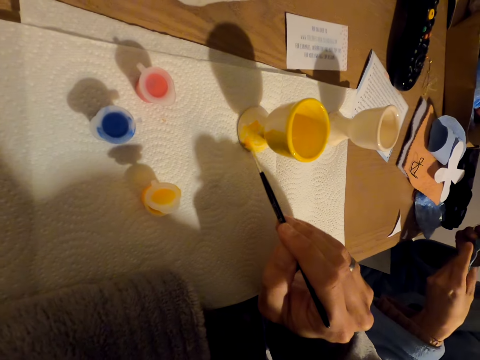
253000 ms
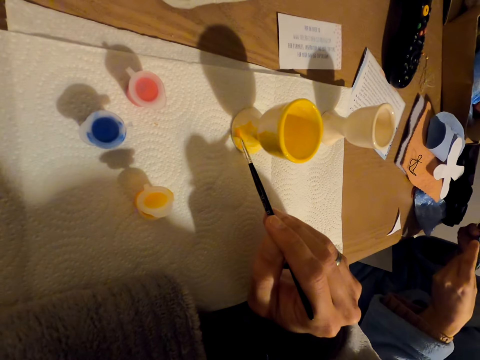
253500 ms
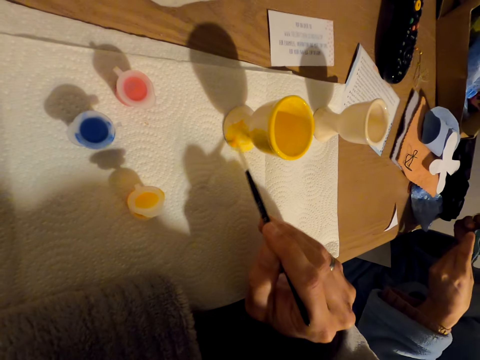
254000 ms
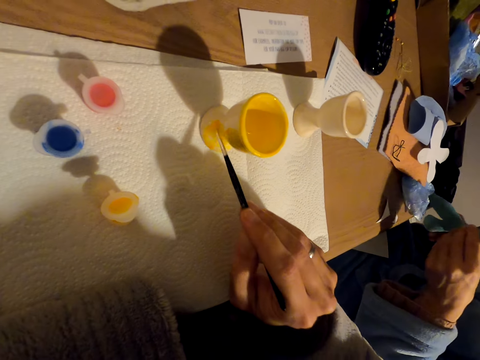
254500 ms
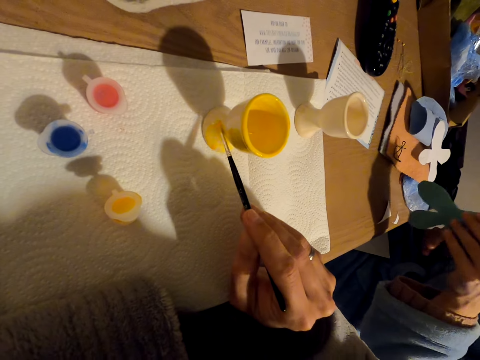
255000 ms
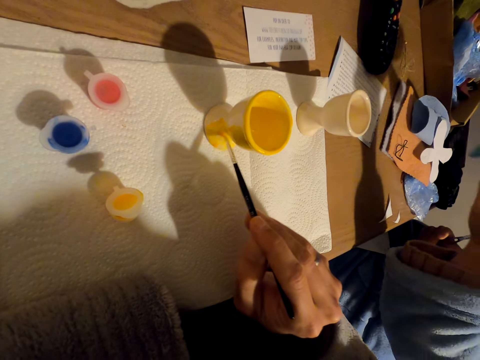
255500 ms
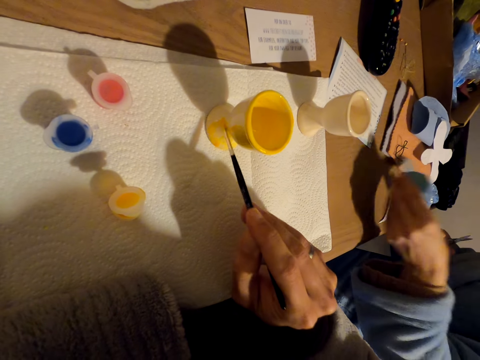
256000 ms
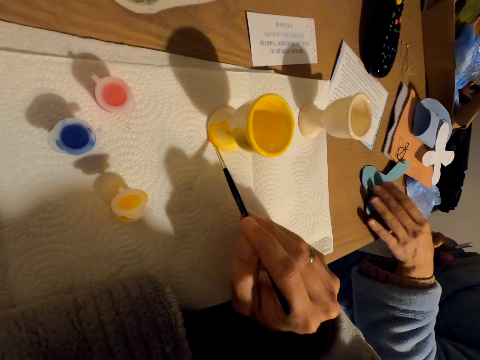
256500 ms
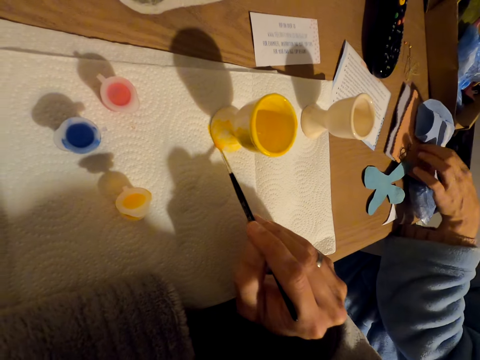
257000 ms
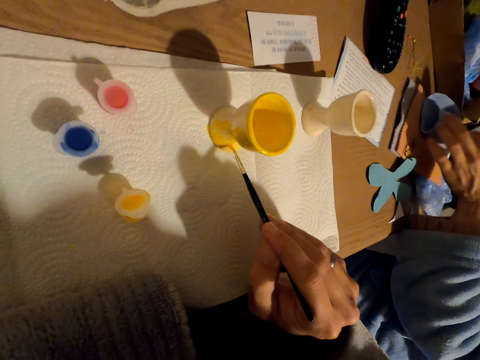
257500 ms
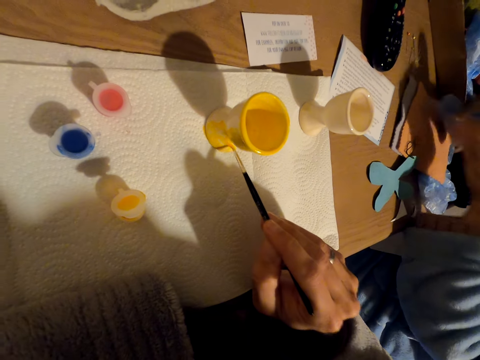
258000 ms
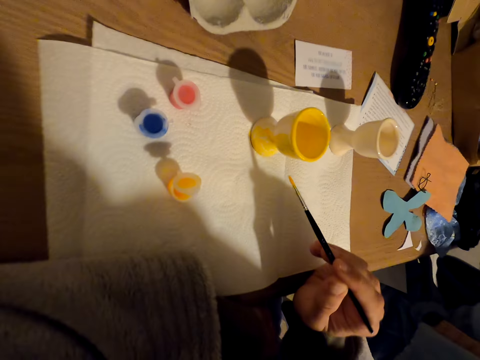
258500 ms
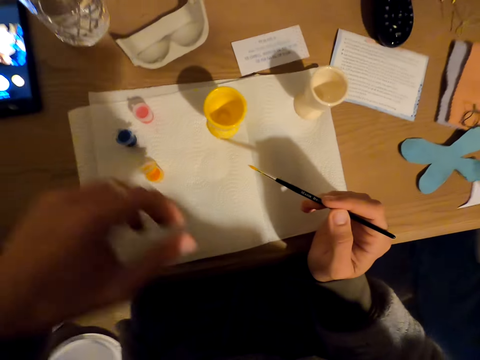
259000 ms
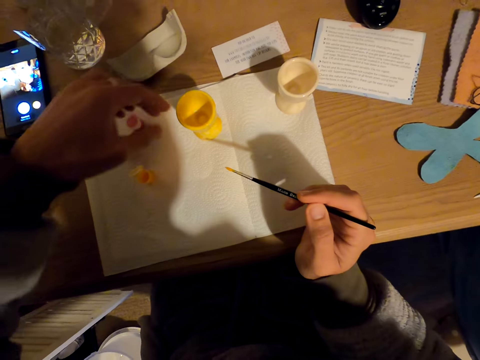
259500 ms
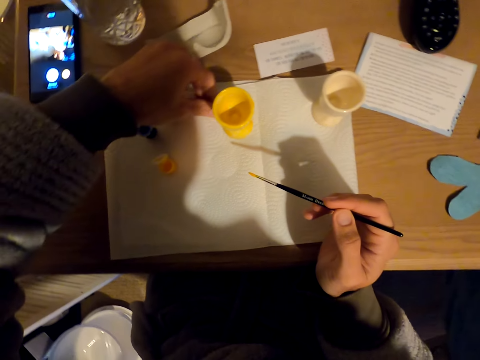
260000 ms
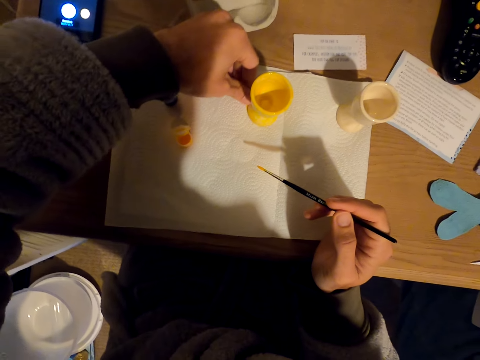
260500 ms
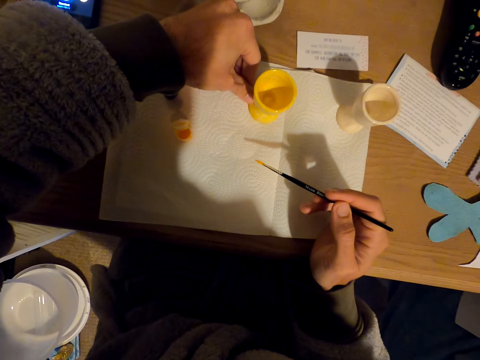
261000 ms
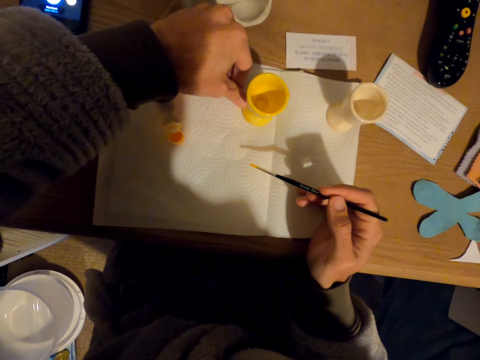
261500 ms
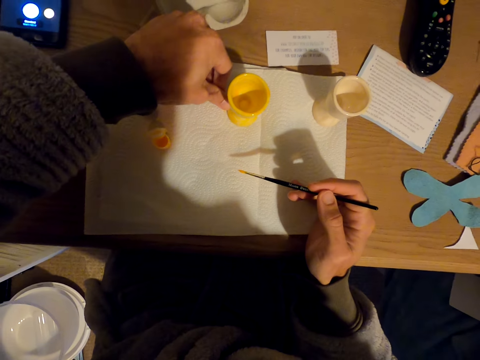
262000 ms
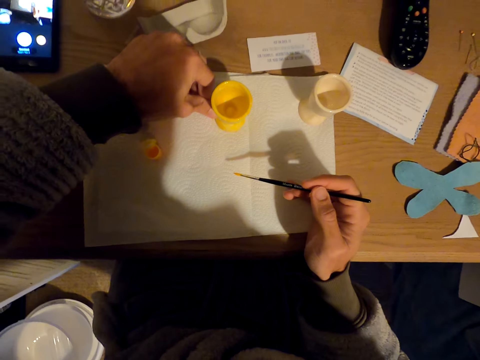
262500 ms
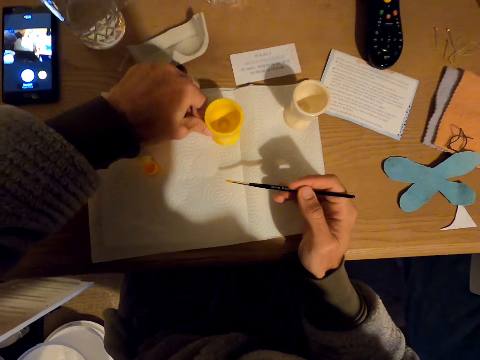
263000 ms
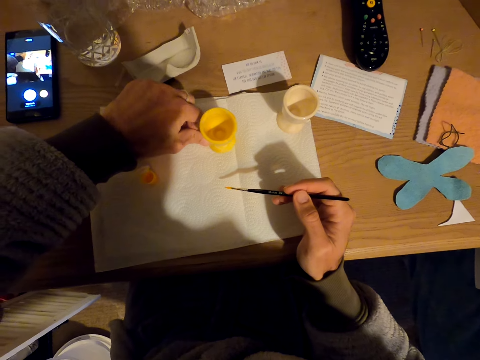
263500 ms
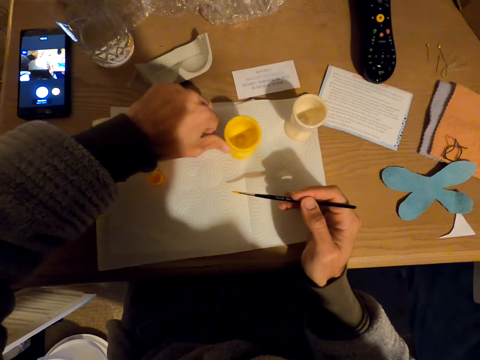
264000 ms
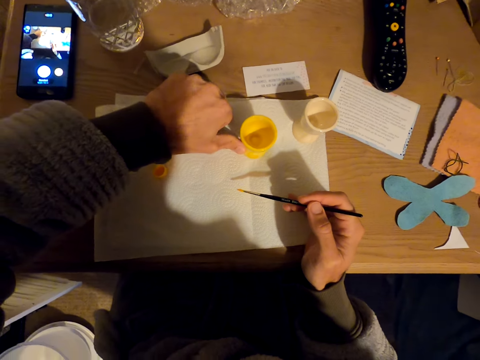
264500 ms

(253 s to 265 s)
A man takes the paper craft. The man places something on the table. The camera wearer paints the molded cup with the brush. They push the molded cup with the finger.

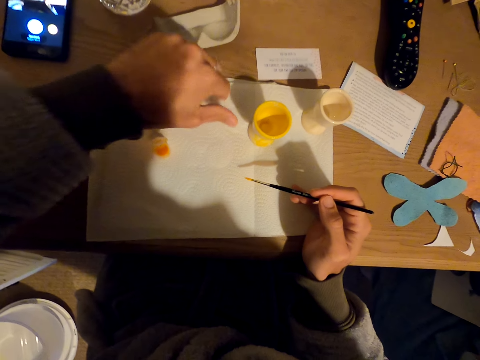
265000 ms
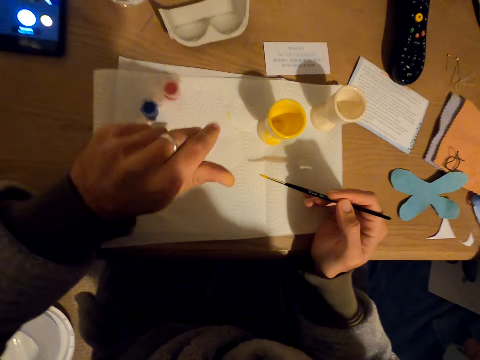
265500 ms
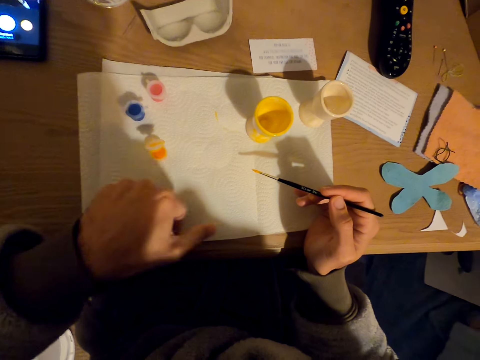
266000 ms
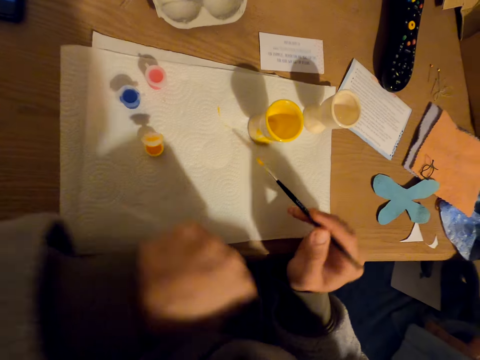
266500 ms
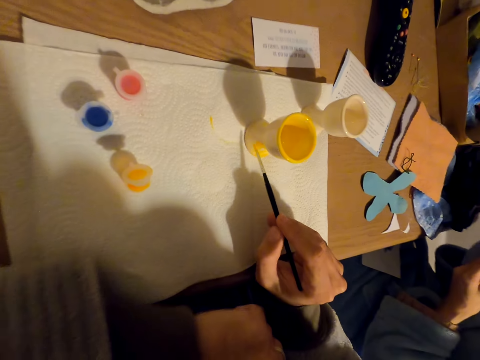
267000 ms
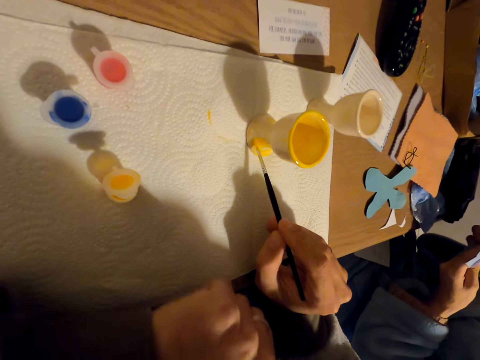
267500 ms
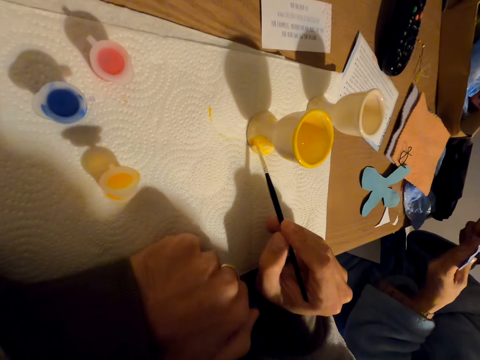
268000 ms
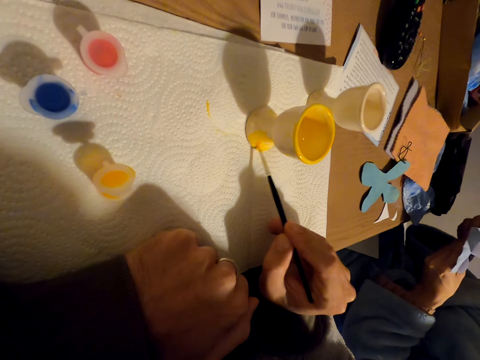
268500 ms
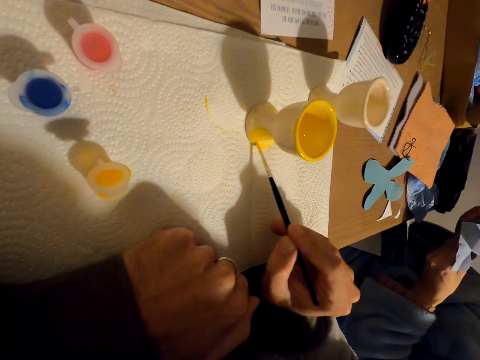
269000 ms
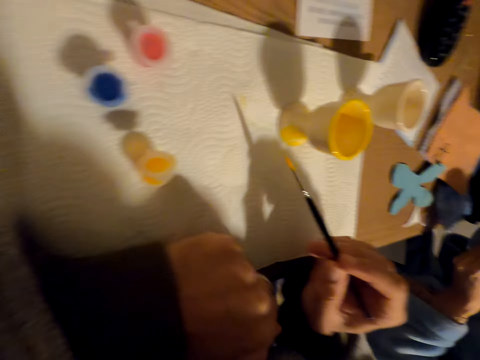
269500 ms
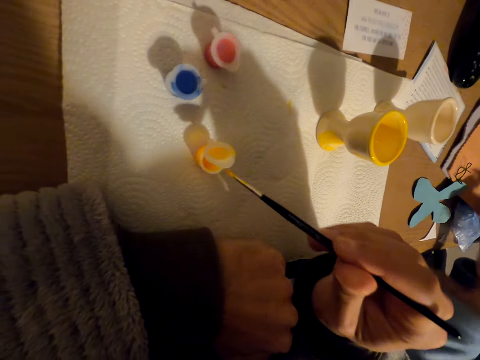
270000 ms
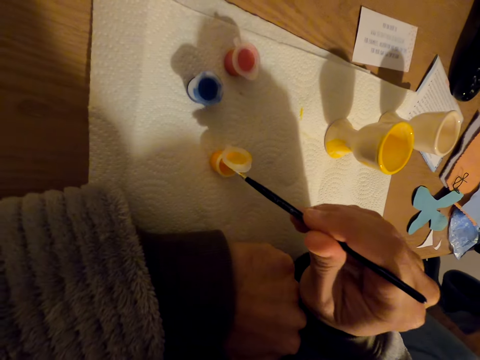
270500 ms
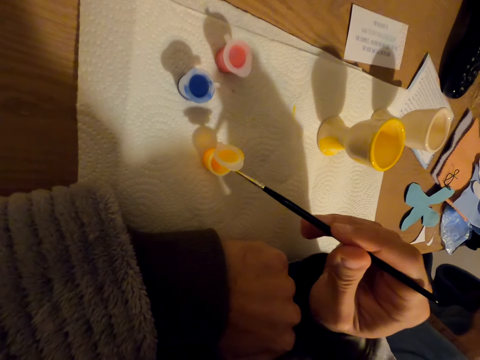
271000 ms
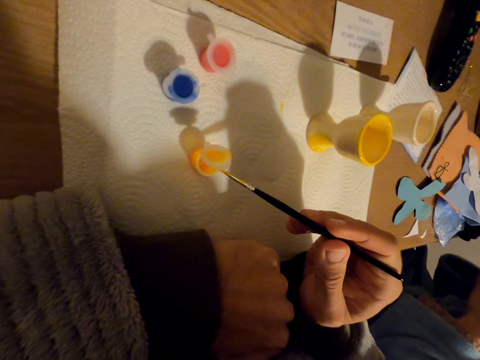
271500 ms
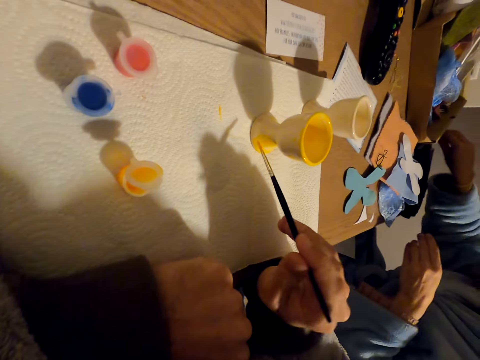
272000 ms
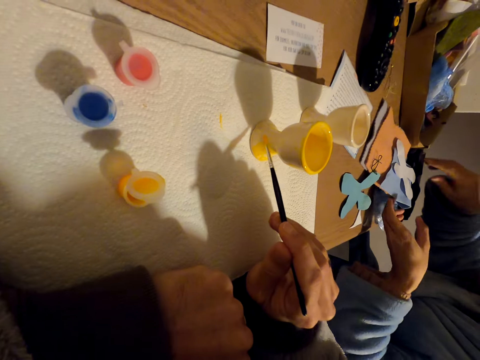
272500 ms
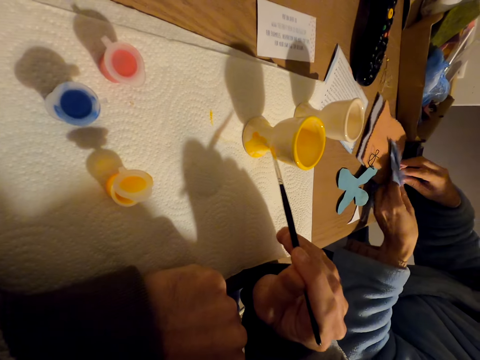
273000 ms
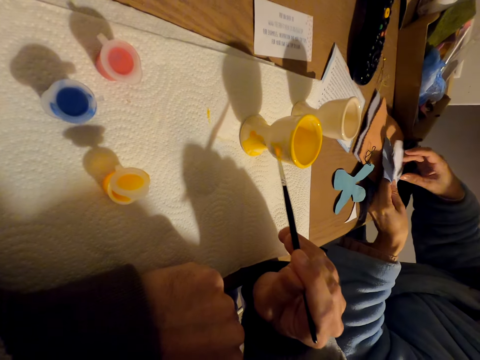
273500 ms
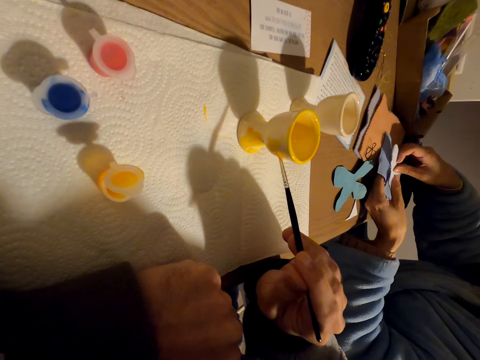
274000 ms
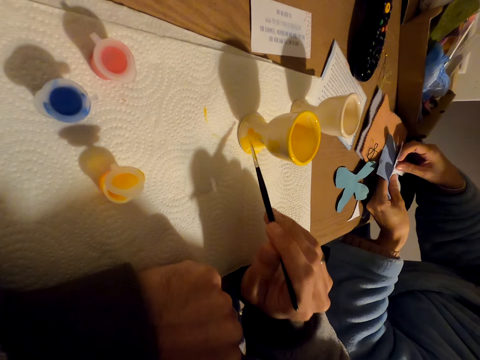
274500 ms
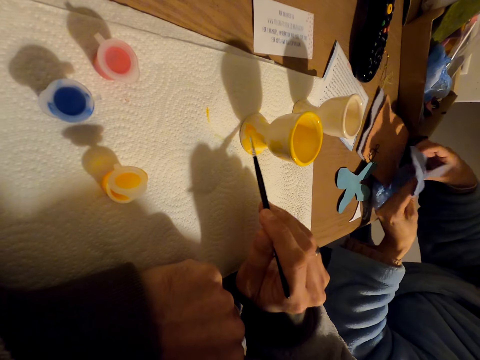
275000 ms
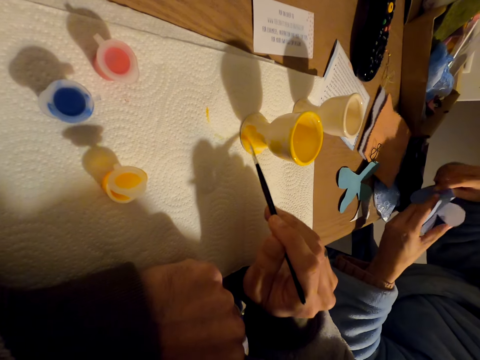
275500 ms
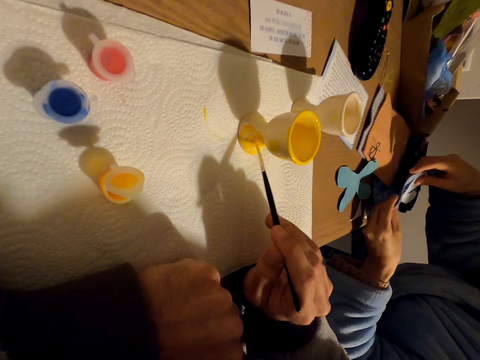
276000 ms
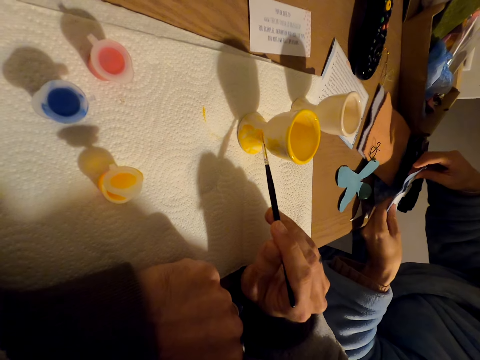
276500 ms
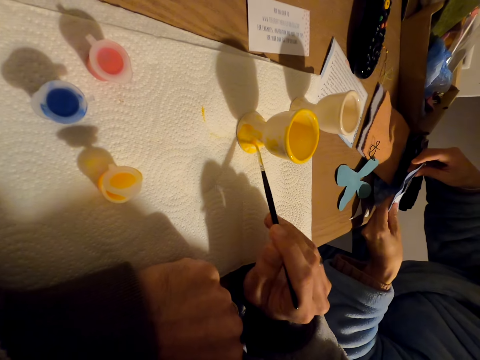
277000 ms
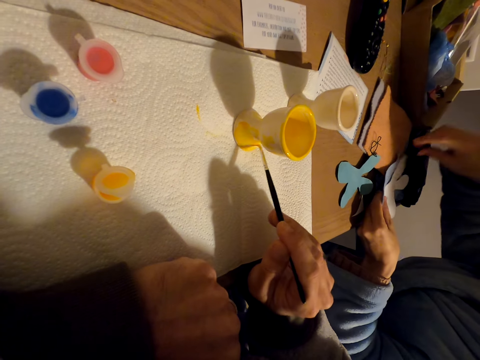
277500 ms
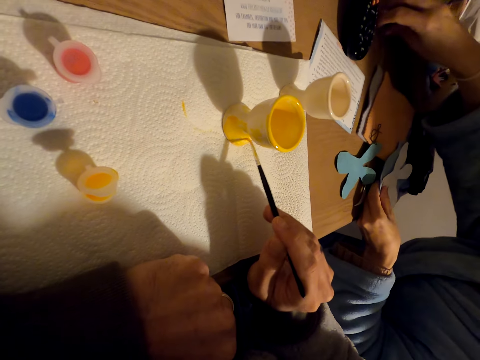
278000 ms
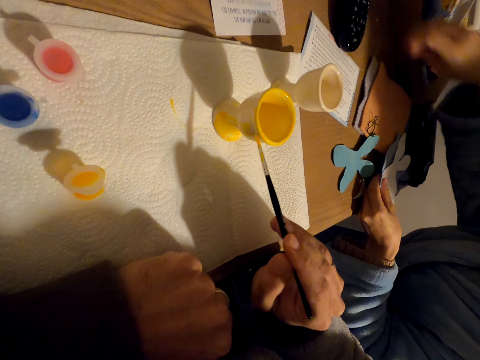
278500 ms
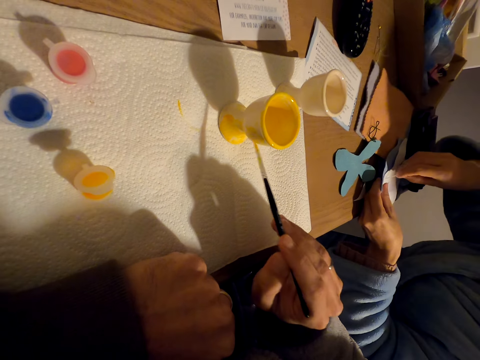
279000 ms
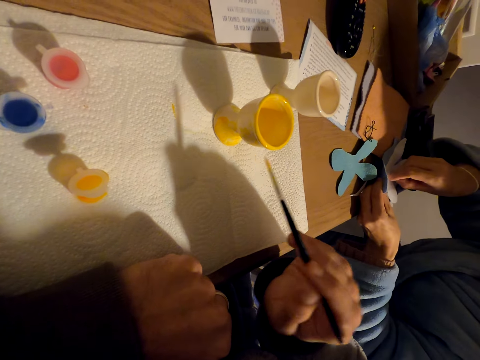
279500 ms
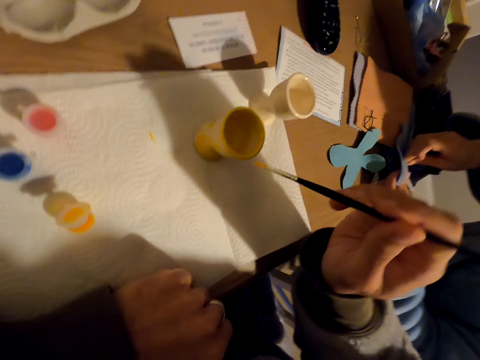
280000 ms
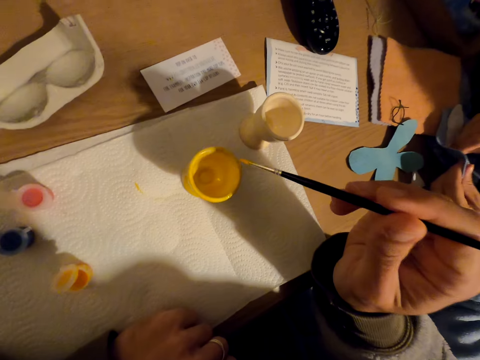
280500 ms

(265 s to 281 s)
The camera wearer moves his left hand. He paints the molded cup with the brush. He dips the brush in the paint container. He paints the cup with the brush. A man does something with something in the table. The camera wearer paints the molded cup with the brush. The man holds something with both hands. The camera wearer paints the molded cup with the brush. The man picks up something. The camera wearer paints the molded cup with the brush.
